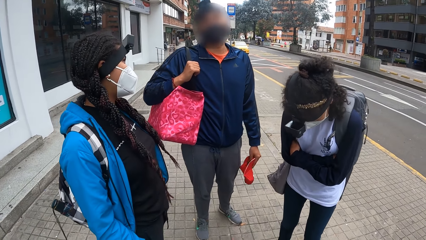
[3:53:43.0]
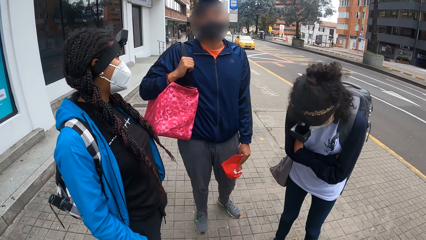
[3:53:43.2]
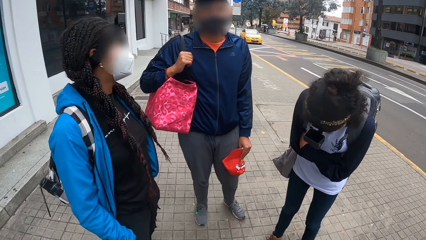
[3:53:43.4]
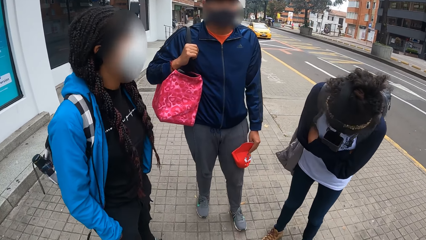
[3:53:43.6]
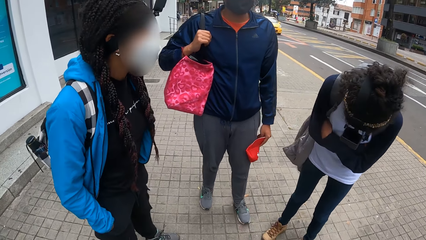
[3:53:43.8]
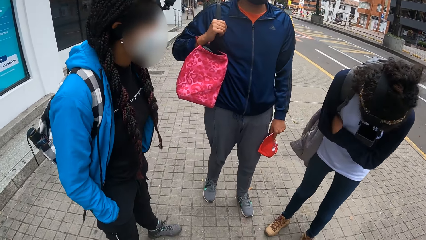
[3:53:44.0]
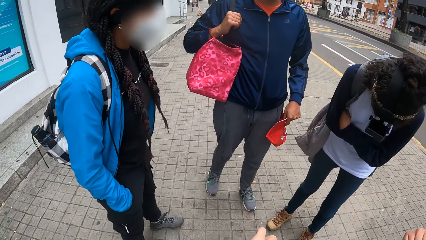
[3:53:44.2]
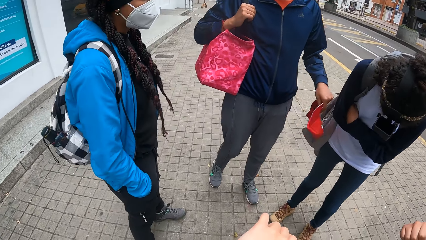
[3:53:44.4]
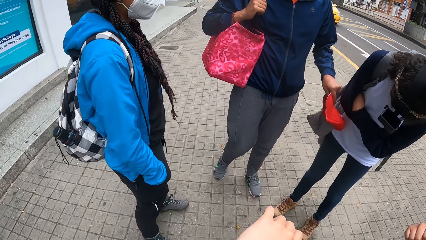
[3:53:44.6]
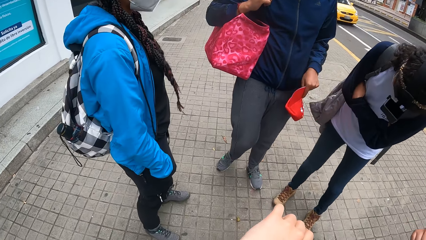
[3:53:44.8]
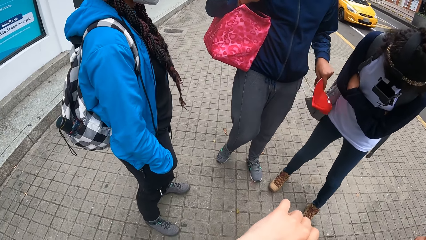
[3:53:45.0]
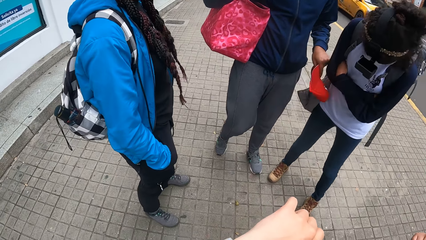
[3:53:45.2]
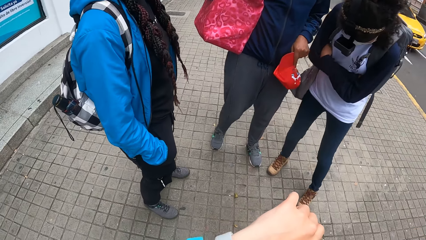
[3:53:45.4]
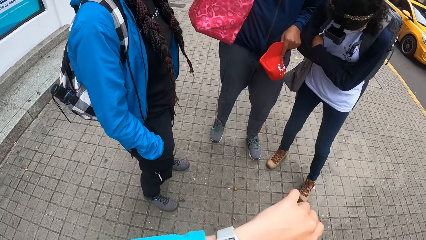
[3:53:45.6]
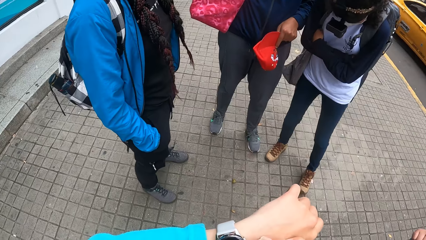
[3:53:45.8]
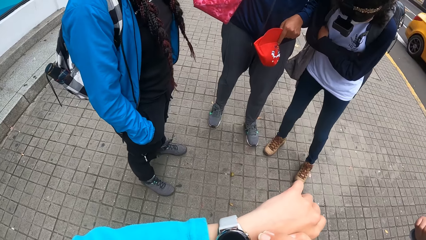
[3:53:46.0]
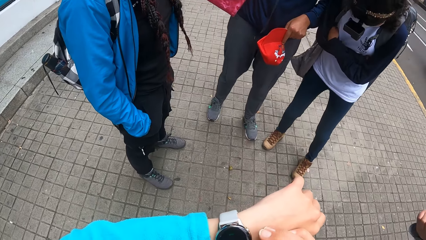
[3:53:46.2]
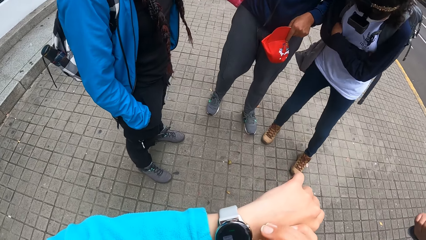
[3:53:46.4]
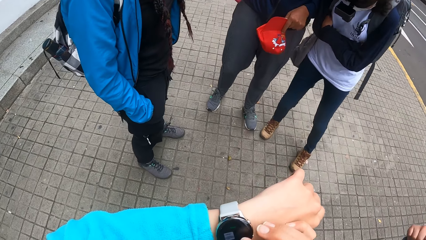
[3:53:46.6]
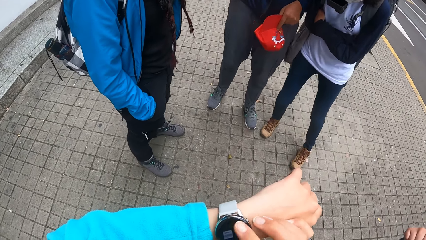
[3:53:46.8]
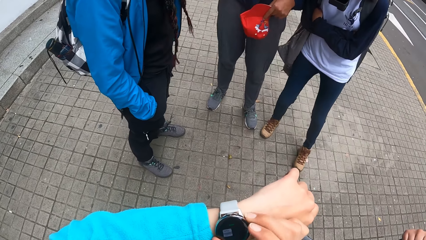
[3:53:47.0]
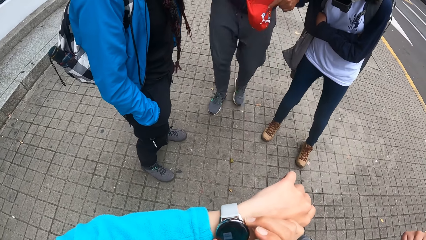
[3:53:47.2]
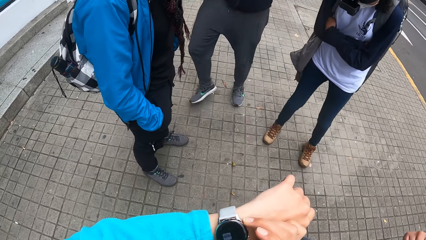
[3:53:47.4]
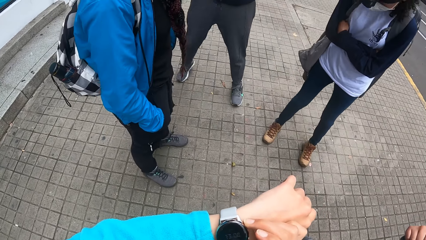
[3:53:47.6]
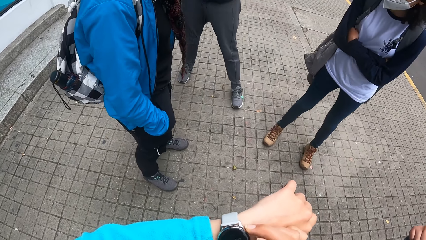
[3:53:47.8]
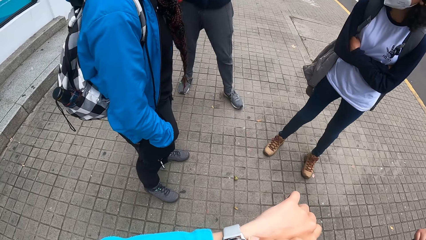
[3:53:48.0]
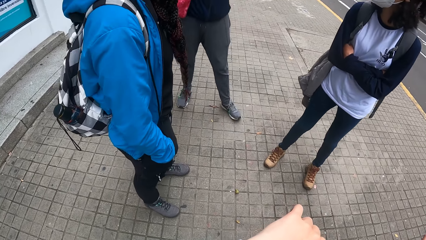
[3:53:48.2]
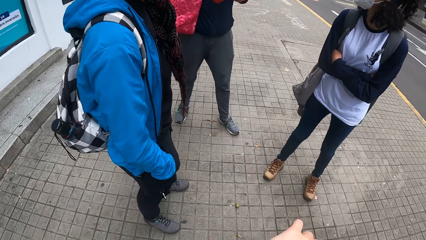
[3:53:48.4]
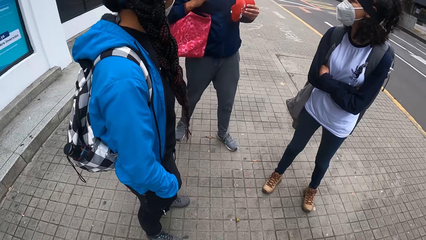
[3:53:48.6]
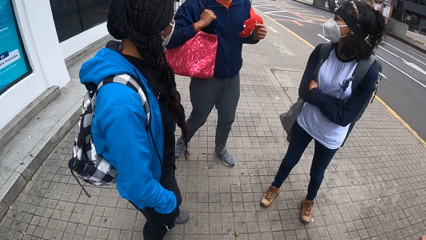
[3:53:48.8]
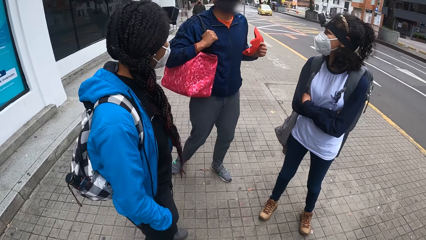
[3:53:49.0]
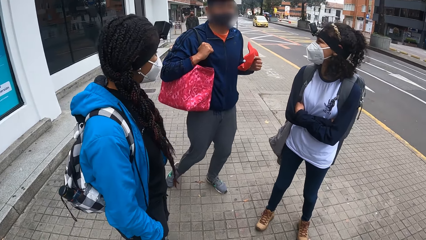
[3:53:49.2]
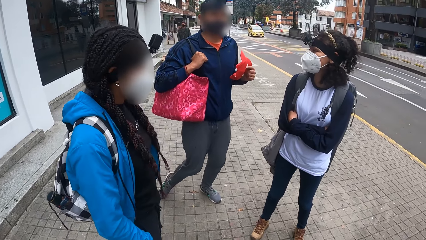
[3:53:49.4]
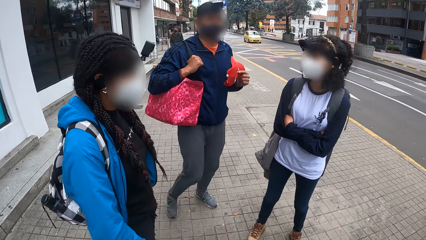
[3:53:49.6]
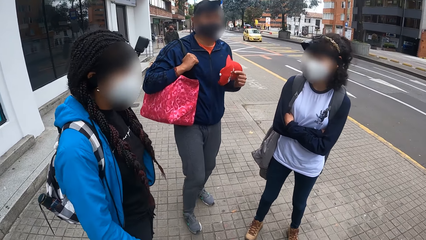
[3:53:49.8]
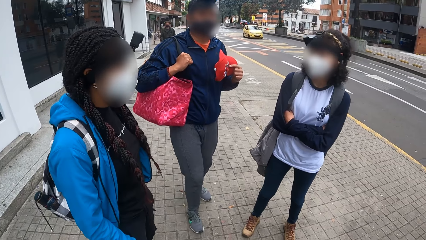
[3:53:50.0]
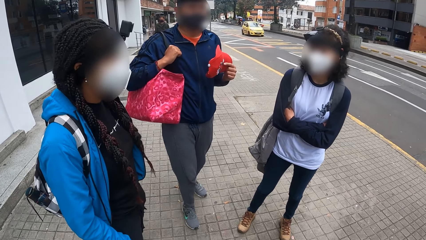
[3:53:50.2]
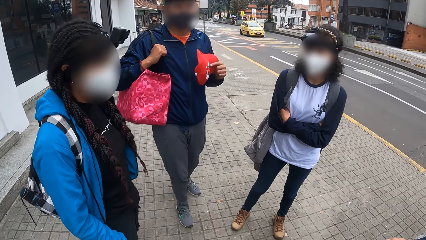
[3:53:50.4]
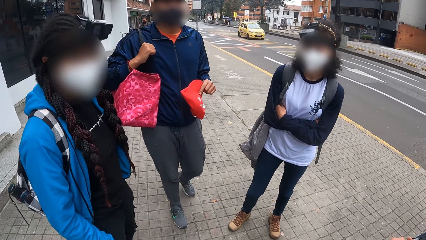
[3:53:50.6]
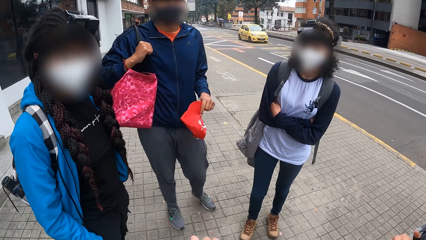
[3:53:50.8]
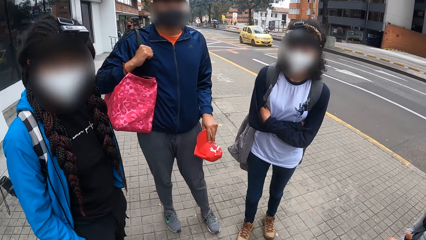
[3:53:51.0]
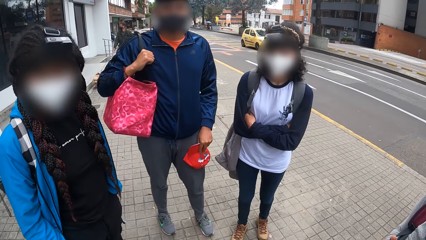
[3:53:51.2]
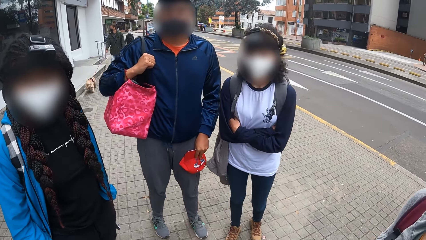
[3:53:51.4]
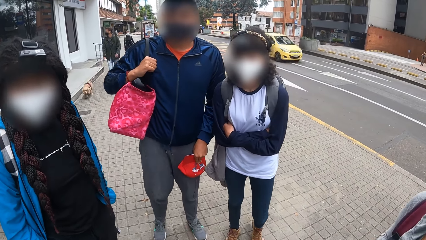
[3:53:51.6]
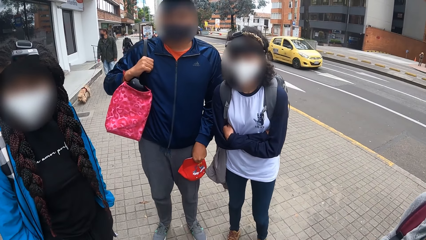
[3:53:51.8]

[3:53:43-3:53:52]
The man touches the girl with the cap in his left hand. The camera wearer operates a wristwatch on her left hand with her right hand.

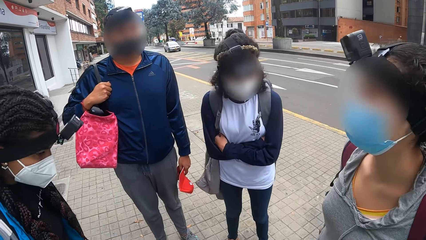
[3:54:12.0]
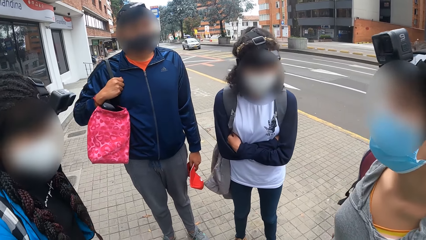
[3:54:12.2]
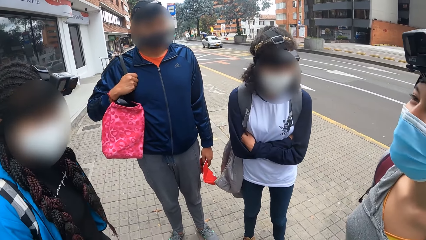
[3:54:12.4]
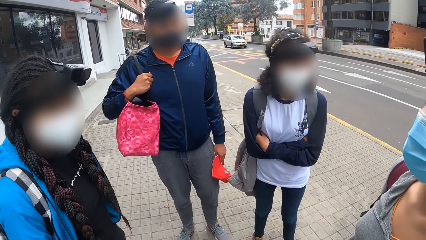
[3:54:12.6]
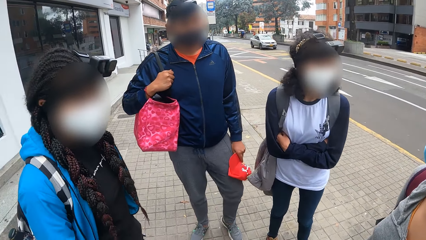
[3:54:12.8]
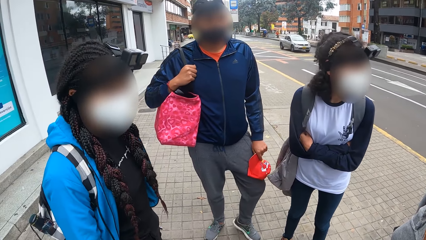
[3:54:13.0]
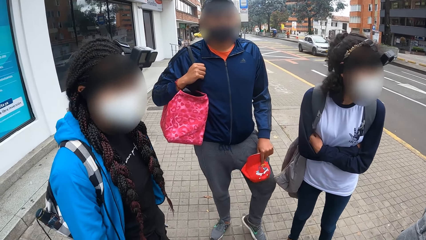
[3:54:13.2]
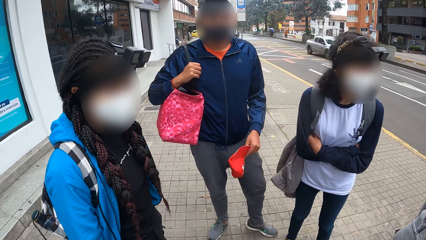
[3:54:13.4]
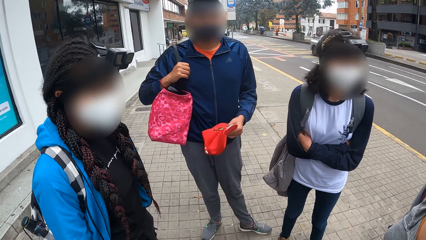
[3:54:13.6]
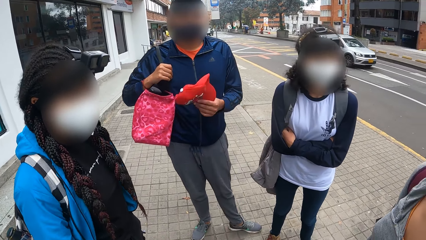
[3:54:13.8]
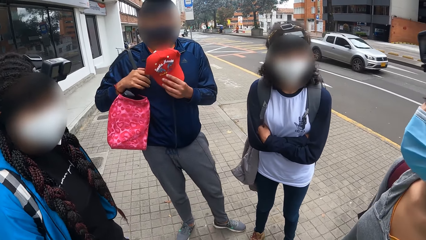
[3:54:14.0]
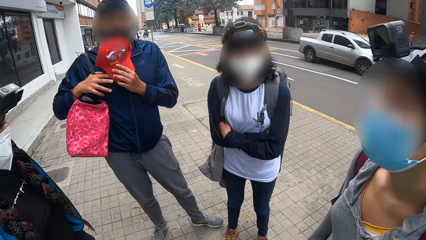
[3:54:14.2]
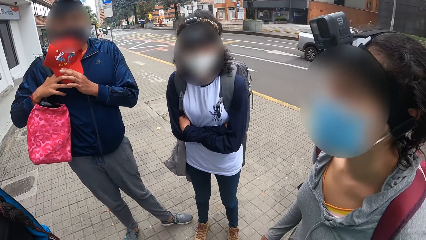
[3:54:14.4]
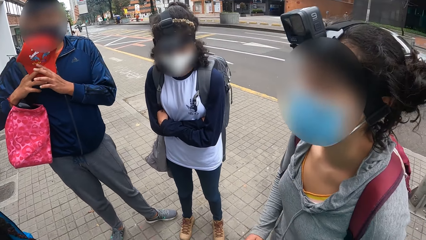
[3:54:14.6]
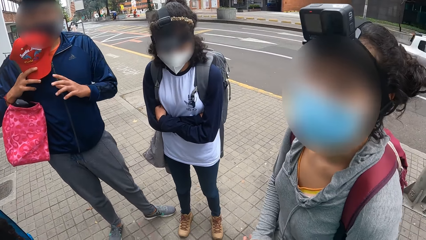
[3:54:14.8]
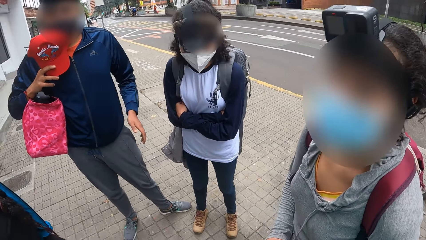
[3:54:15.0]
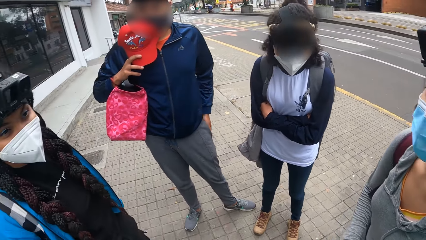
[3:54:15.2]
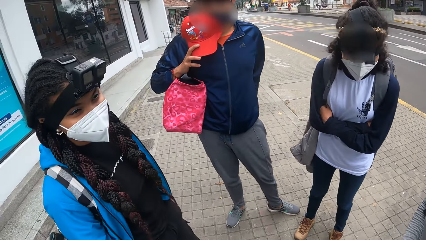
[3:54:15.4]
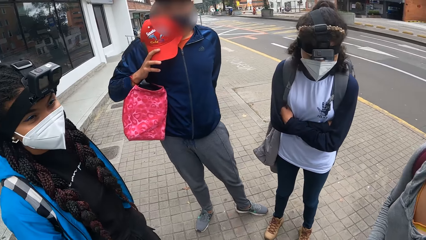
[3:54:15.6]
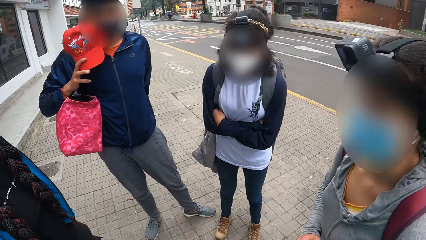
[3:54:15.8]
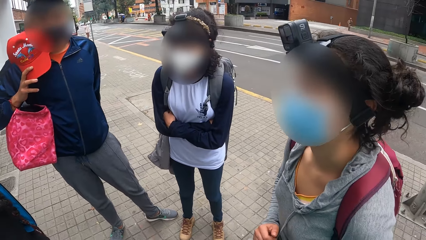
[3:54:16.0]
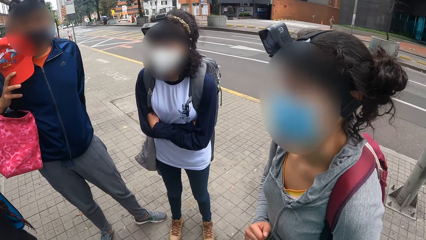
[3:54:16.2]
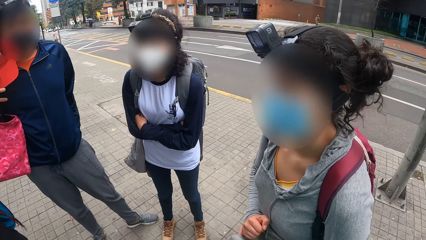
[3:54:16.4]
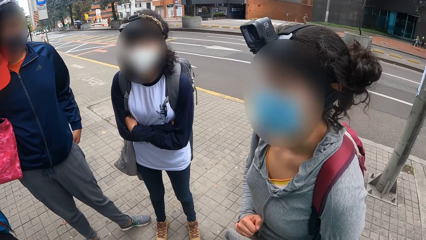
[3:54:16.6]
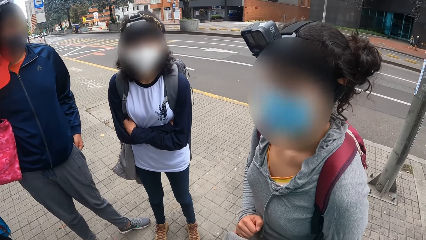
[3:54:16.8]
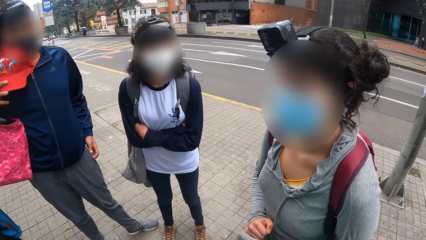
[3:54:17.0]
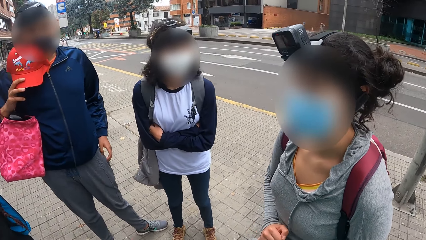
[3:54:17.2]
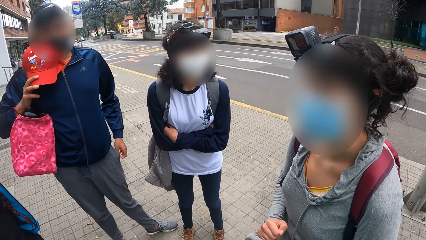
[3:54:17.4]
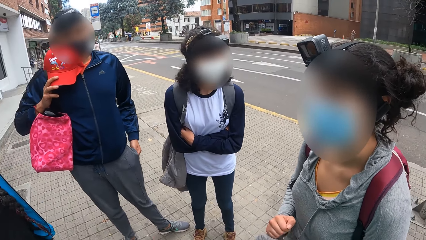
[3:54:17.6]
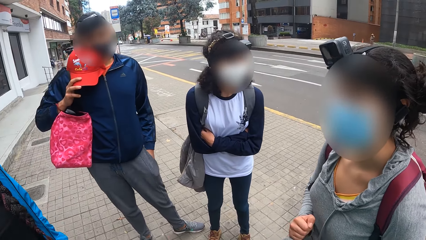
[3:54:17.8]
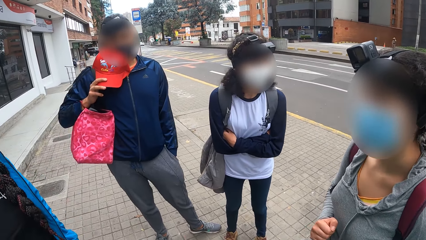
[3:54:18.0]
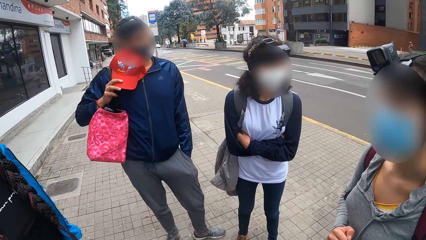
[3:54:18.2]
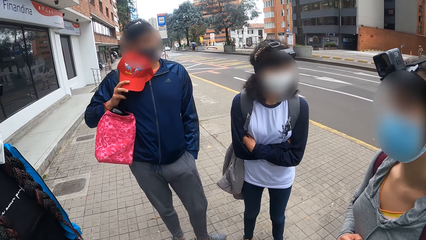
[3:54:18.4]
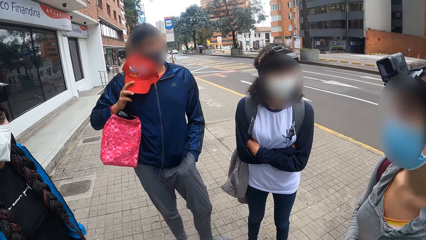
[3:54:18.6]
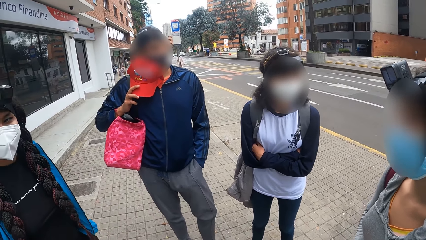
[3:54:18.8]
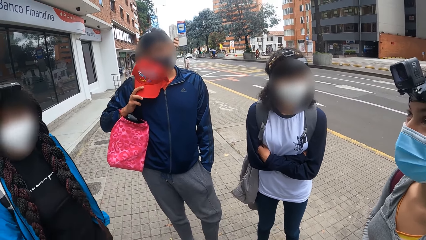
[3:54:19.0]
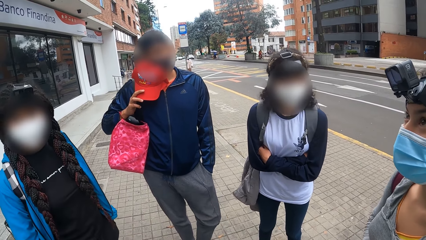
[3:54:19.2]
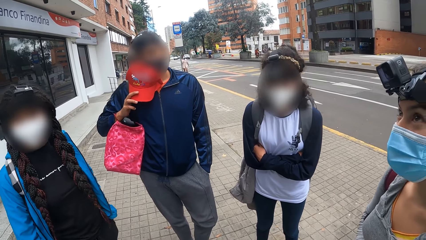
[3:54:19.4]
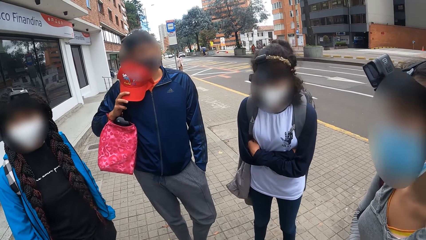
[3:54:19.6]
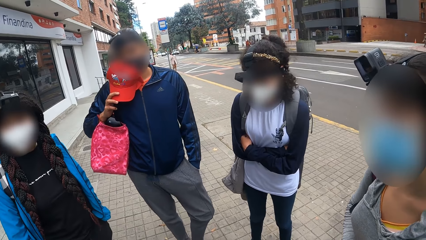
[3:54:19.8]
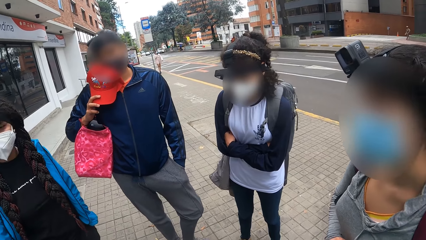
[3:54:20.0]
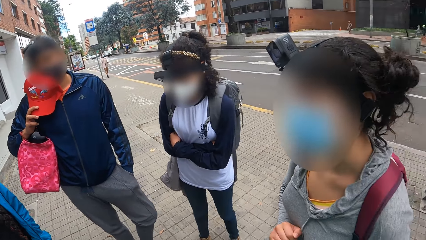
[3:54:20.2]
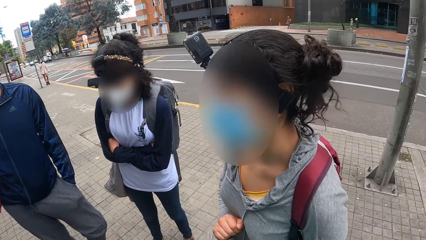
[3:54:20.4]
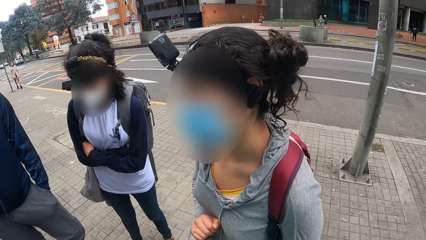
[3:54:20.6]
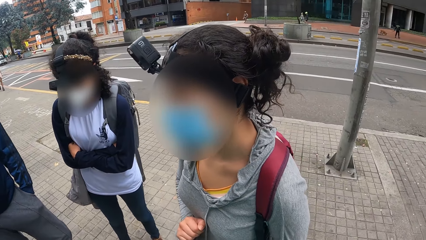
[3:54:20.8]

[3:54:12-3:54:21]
The man passes the cap from his left hand to his right hand. The camera wearer looks around the road.
